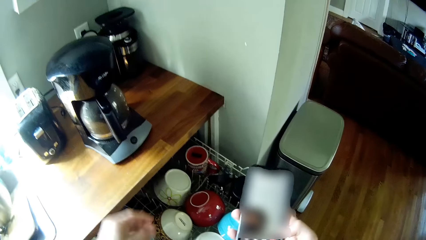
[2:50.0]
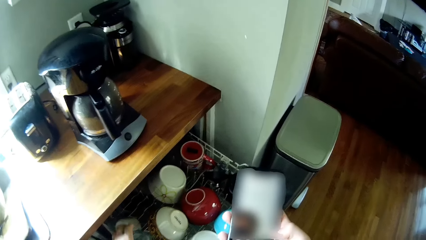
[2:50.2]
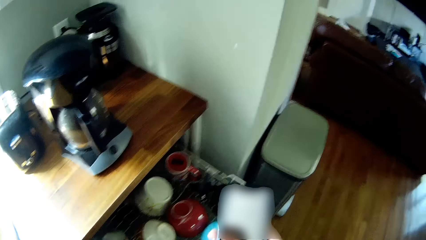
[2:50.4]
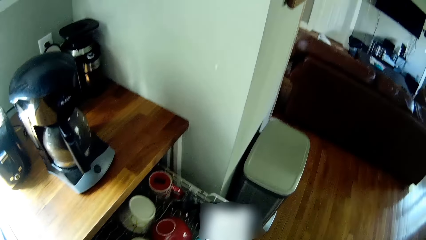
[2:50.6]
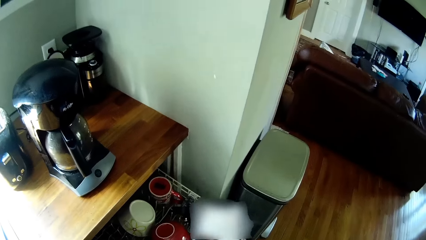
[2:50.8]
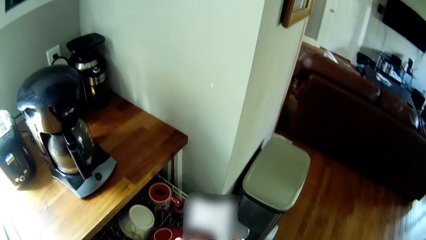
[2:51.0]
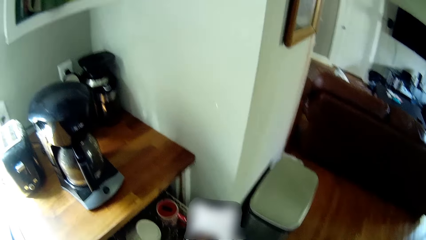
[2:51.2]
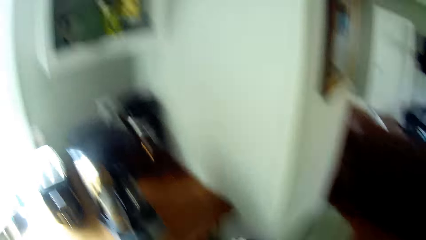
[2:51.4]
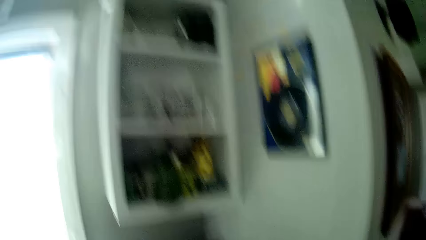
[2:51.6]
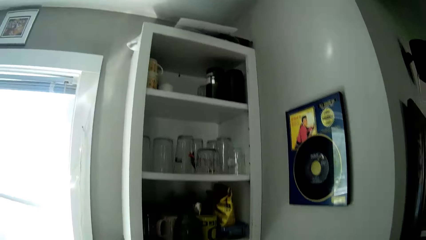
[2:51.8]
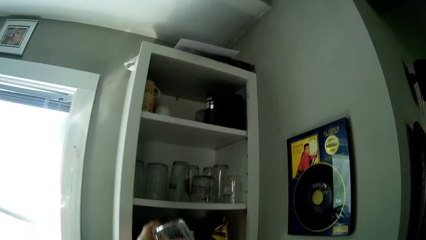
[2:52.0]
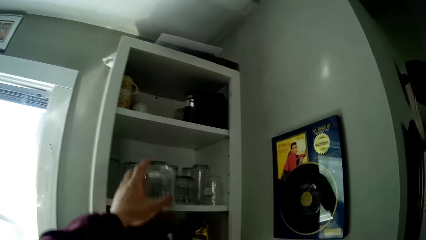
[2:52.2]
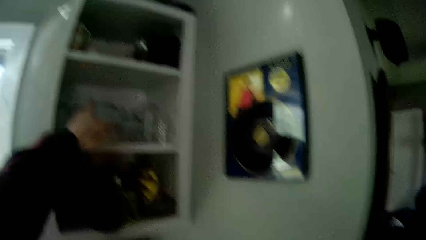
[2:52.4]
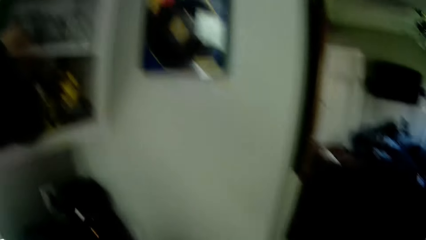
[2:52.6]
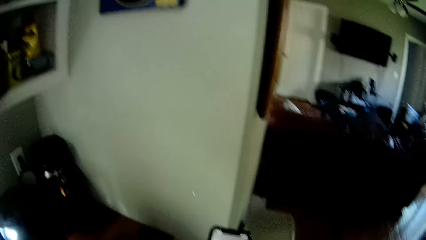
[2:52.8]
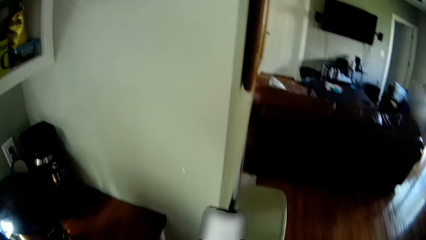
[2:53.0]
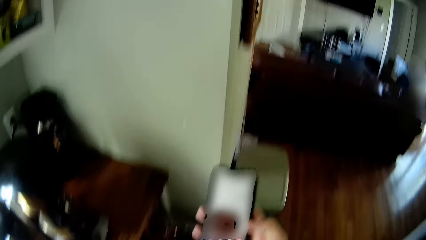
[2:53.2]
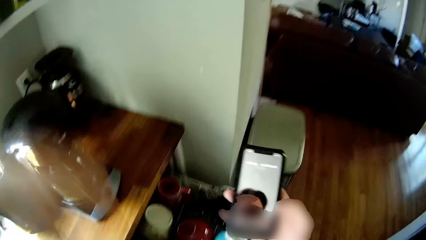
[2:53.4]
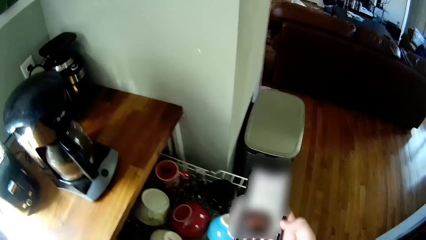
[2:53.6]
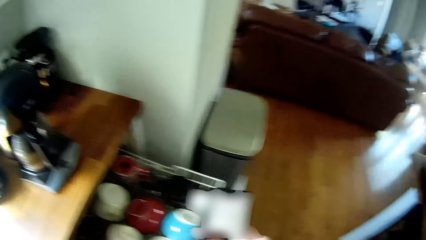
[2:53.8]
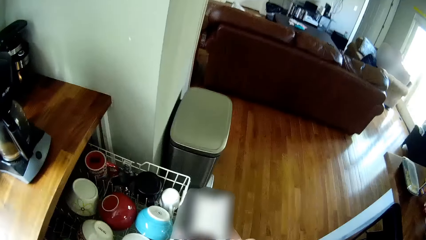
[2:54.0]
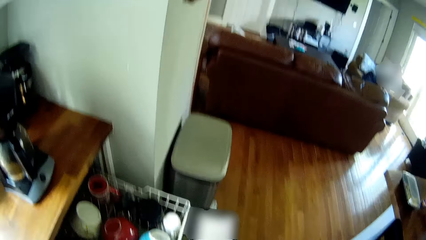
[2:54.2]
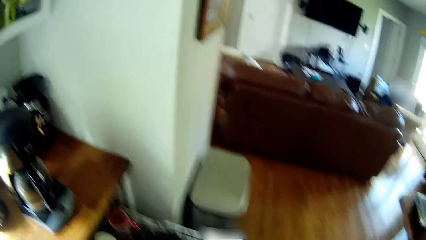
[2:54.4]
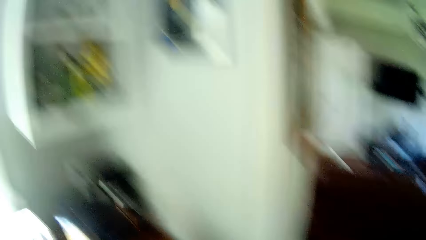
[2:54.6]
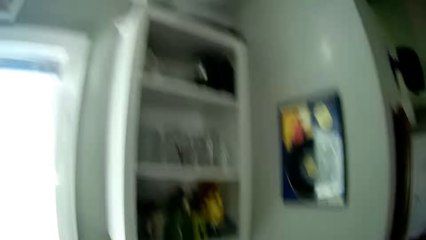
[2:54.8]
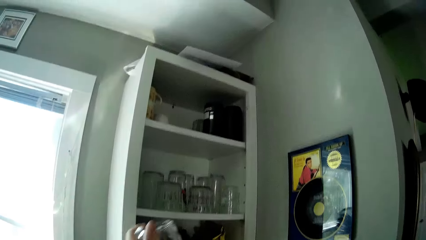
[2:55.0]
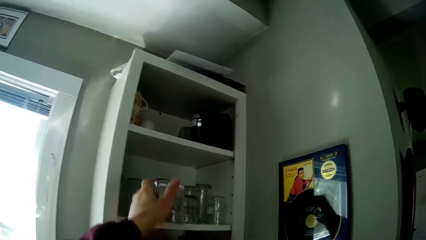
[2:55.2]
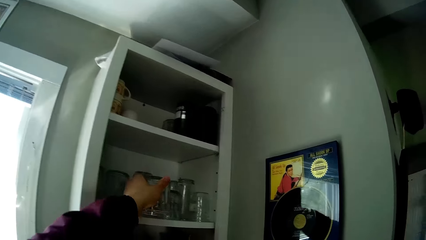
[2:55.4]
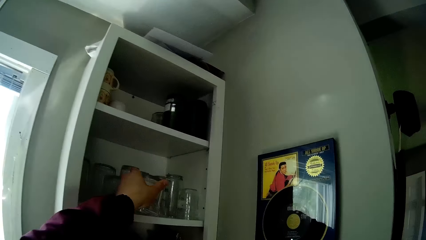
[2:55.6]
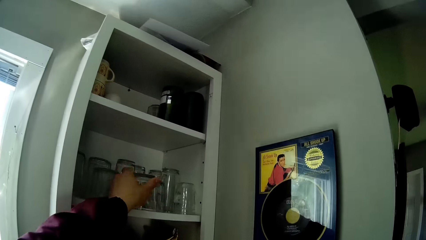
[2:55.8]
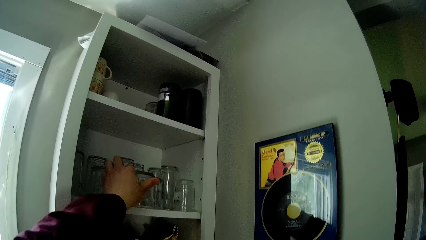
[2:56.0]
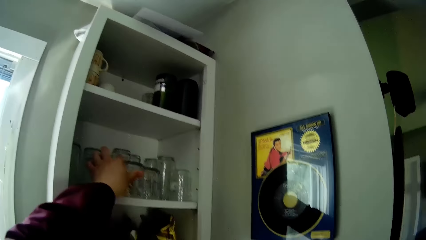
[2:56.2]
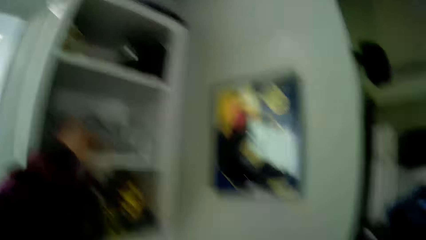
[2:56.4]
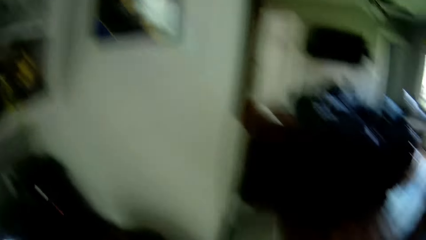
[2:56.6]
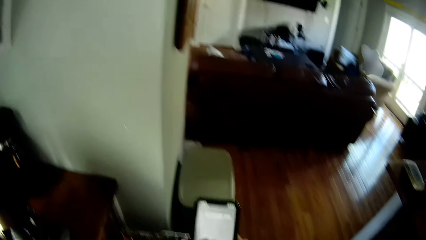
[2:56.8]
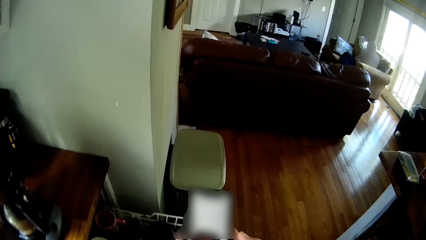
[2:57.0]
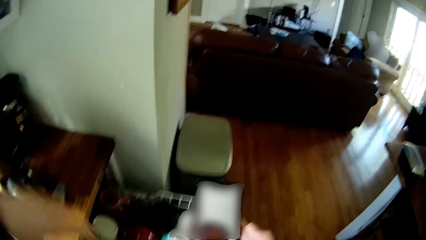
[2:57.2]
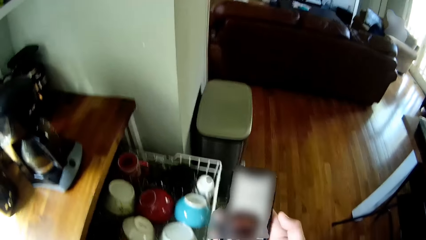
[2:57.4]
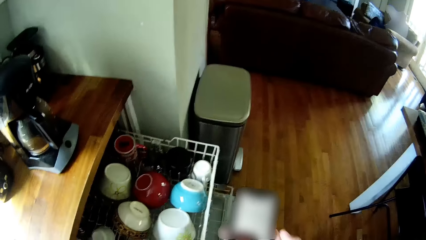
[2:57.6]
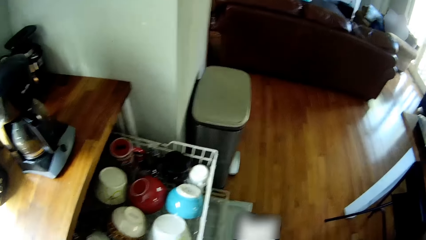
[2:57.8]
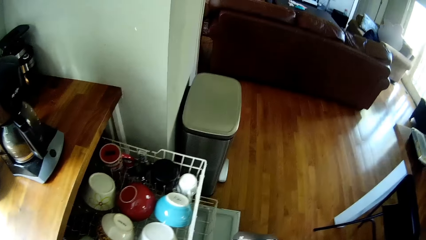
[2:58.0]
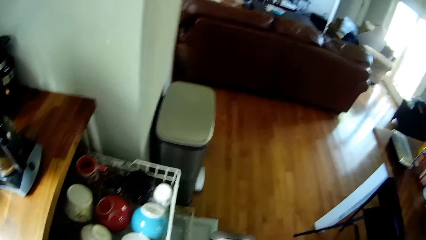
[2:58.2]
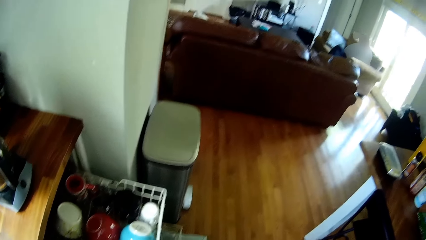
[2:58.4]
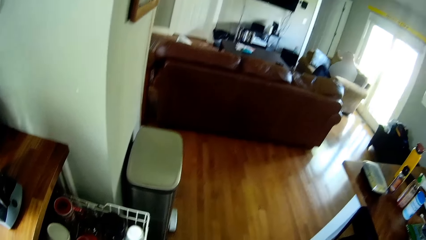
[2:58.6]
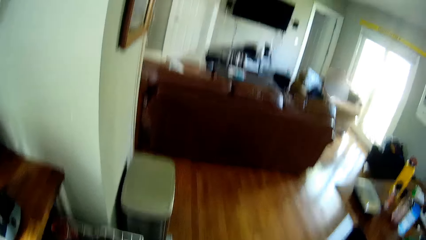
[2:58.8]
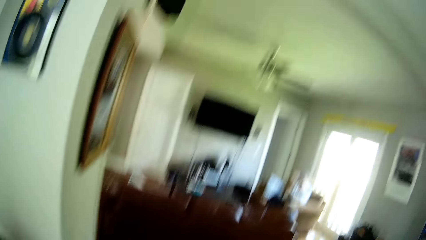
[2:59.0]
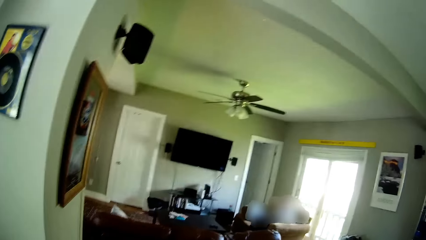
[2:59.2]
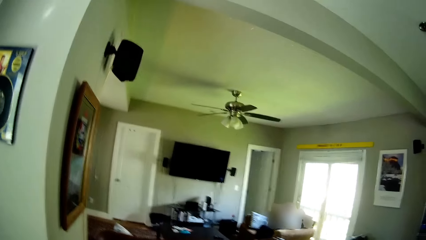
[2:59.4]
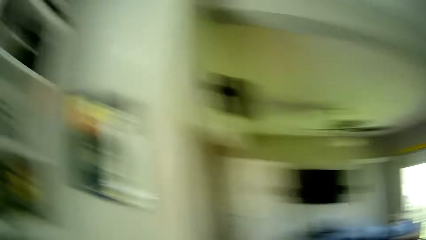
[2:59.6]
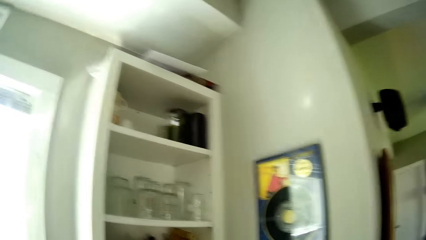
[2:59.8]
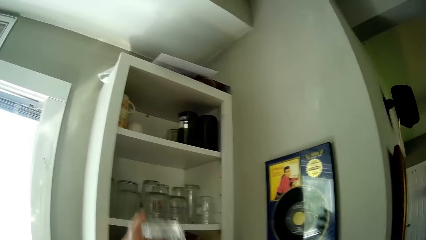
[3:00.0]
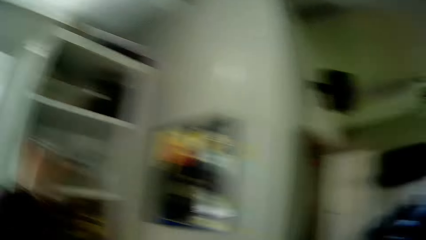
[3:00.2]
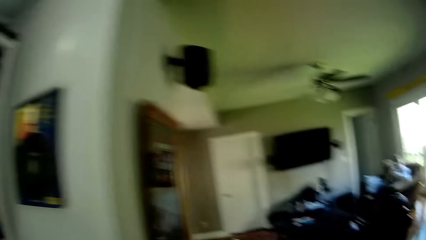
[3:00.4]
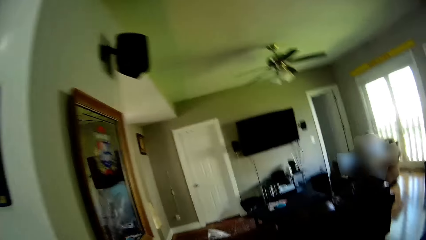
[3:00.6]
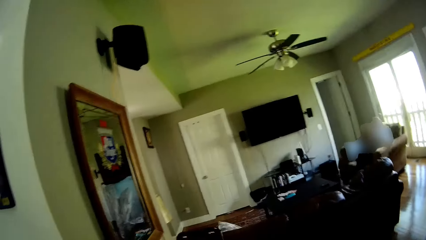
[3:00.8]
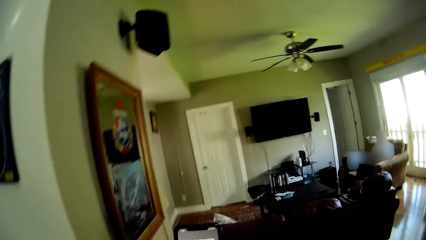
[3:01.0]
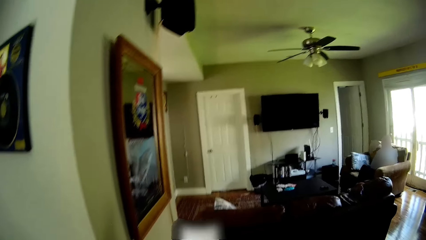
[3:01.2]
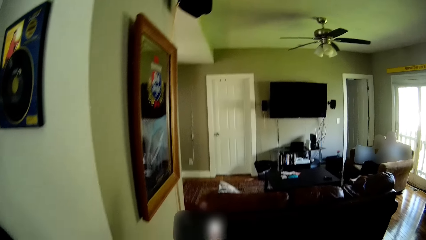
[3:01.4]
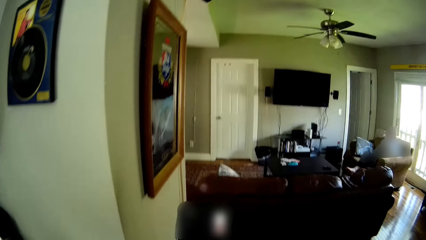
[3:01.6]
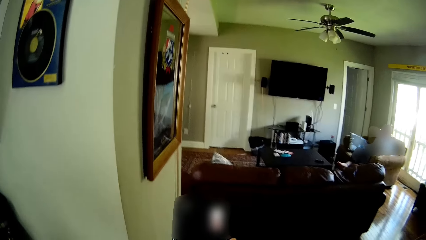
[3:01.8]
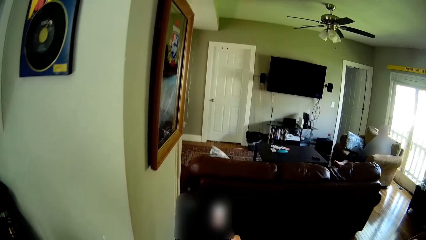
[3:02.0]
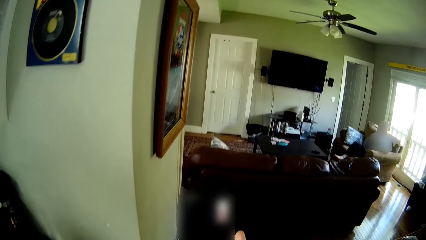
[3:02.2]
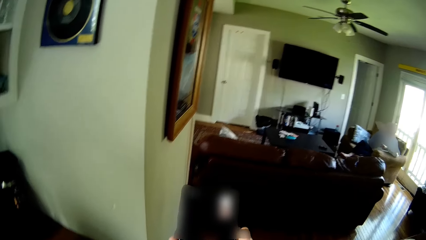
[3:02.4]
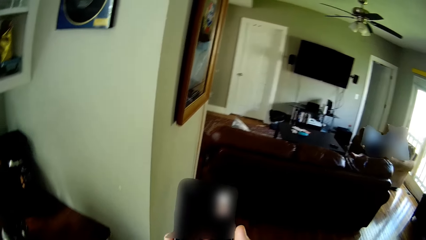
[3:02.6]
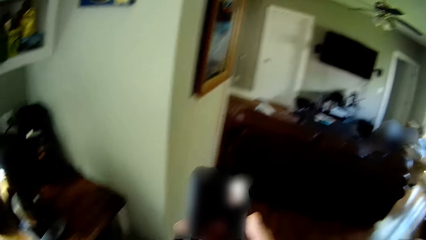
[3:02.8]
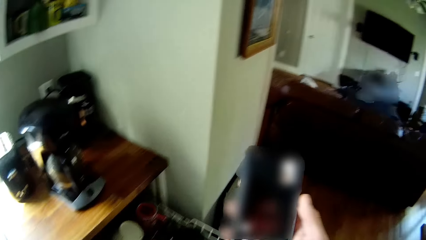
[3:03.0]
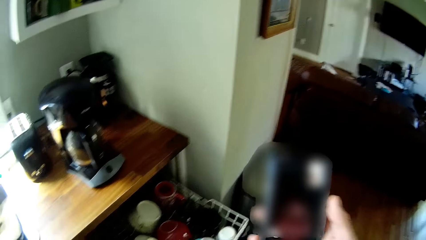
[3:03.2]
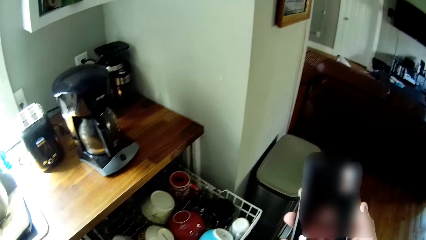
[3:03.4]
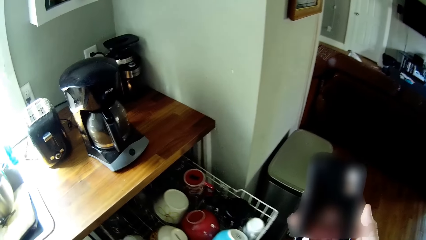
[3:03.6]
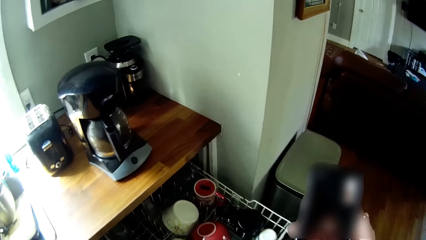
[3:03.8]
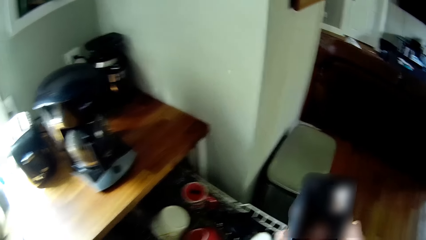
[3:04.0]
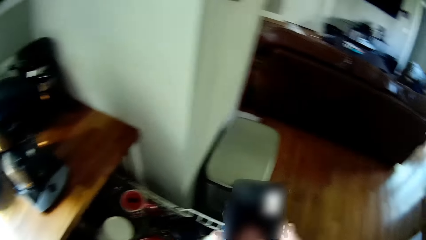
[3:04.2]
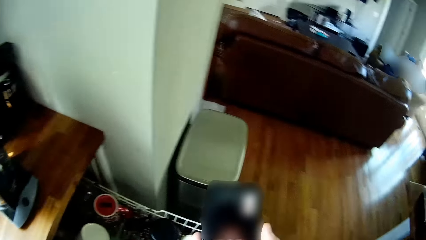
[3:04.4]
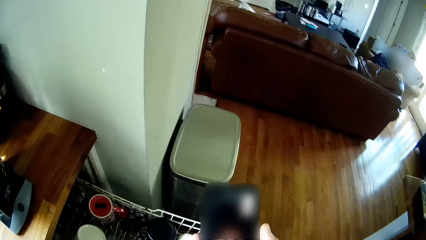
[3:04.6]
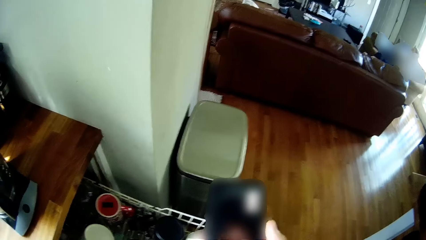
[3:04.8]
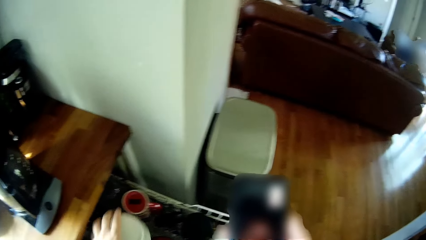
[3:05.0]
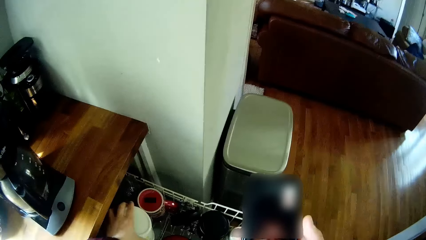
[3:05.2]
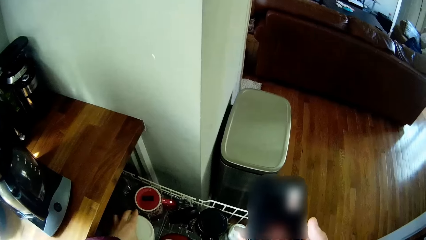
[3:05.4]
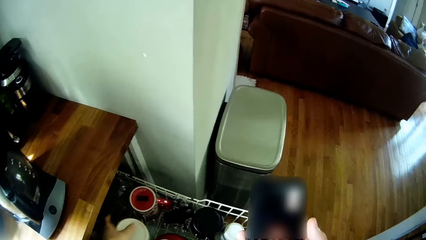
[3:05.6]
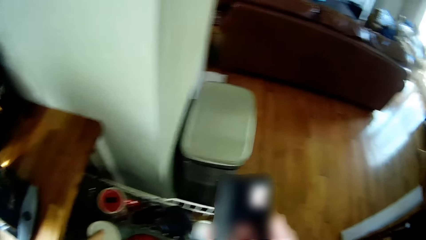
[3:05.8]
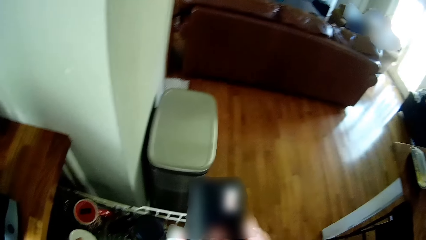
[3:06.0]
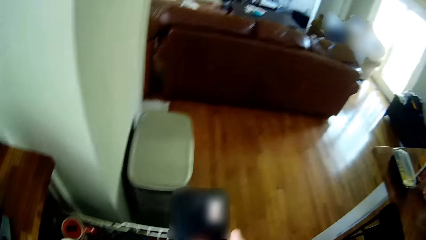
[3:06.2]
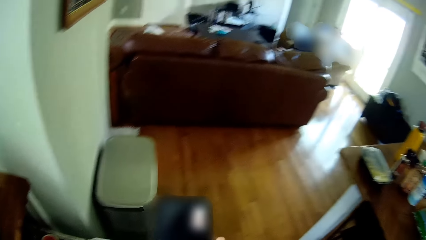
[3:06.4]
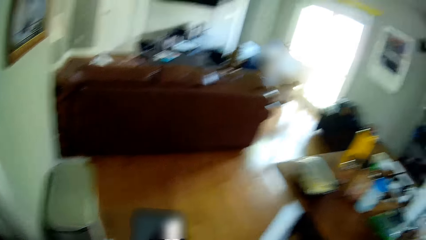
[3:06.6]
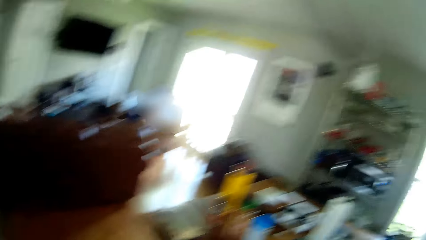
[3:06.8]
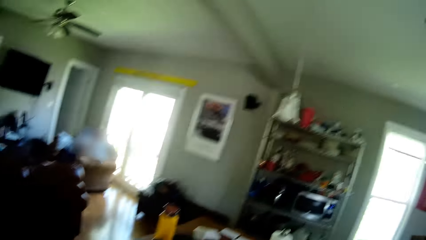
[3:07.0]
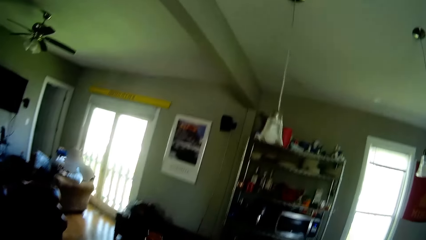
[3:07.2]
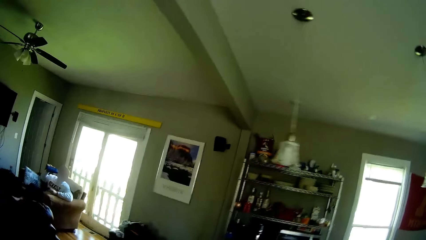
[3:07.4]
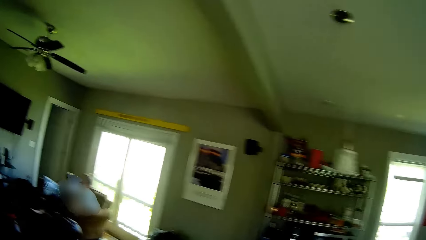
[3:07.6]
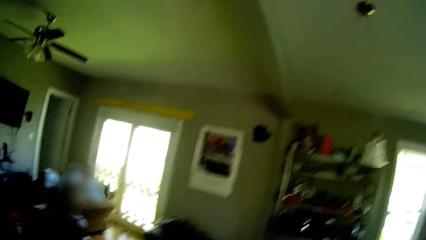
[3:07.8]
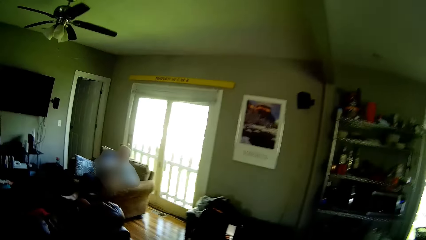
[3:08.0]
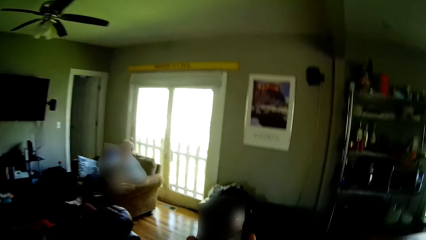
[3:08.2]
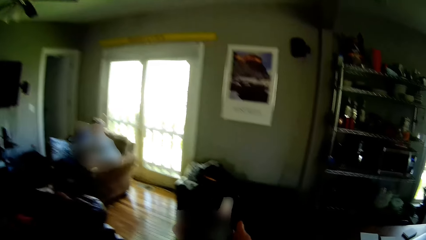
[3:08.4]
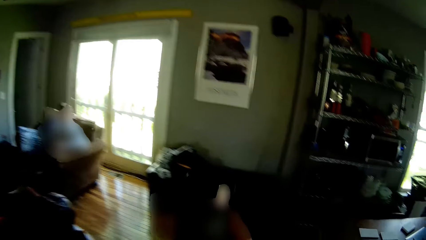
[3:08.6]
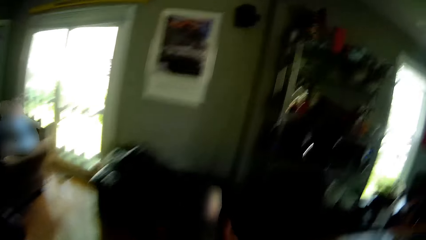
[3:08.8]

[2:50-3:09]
The camera wearer raises his left hand. He looks around. He drops a cup on the shelf in the kitchen cabinet with his left hand. He looks around. He holds the phone in his right hand. He looks around. He drops a cup on the shelf in the kitchen cabinet with his left hand again. He looks around. He drops a cup in a shelf with his left hand. He holds the phone in his right hand. He looks around. He drops a cup in the utensil drawer with his left hand. He looks around.
